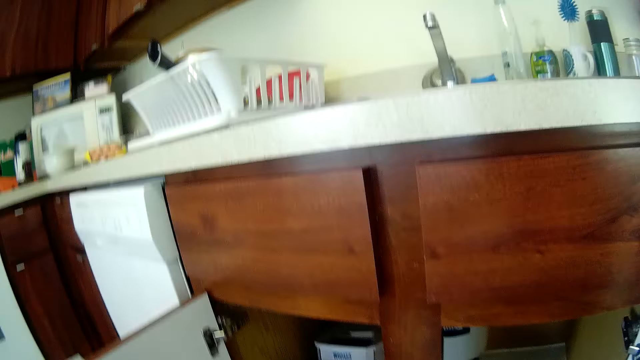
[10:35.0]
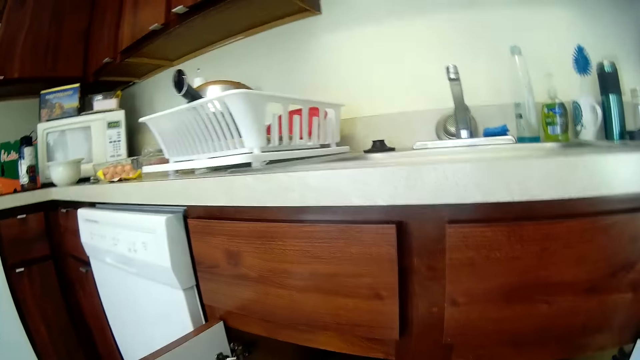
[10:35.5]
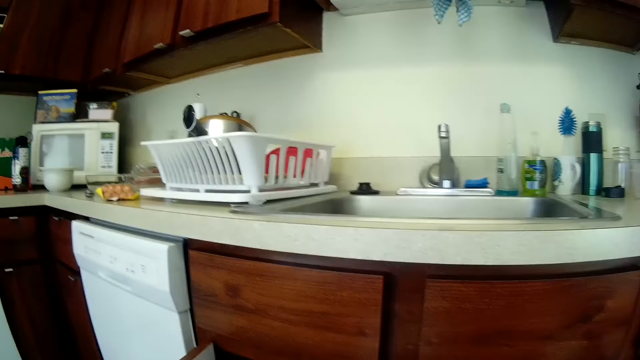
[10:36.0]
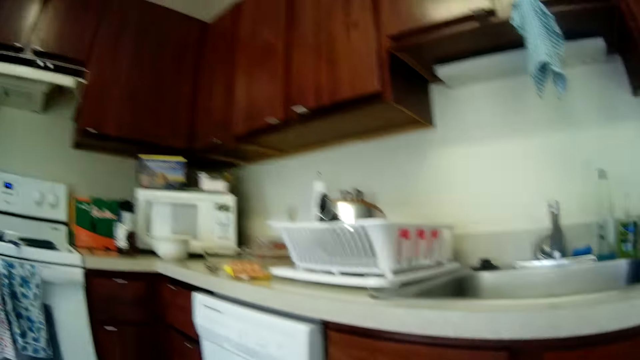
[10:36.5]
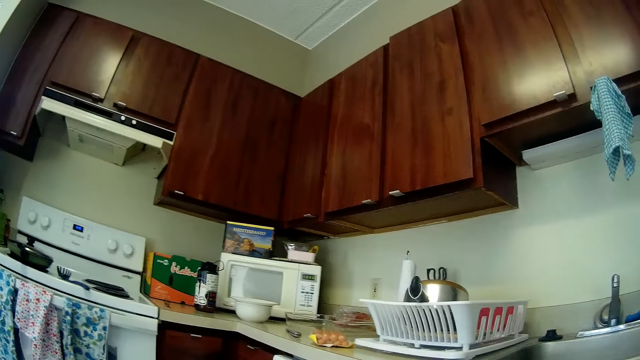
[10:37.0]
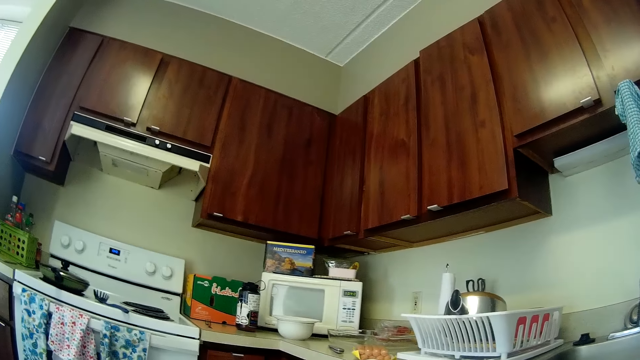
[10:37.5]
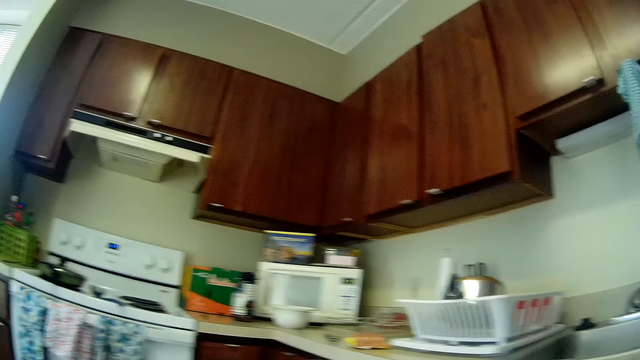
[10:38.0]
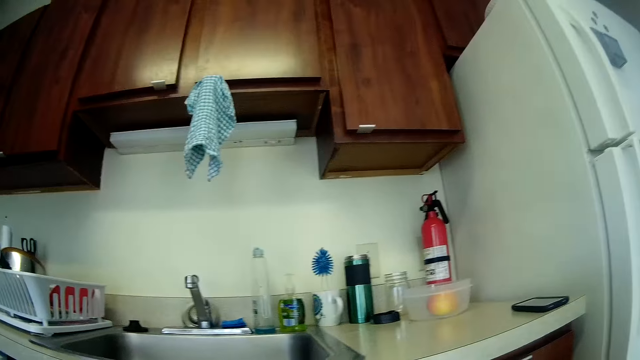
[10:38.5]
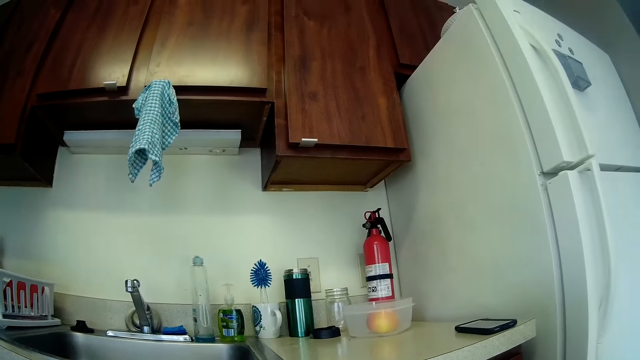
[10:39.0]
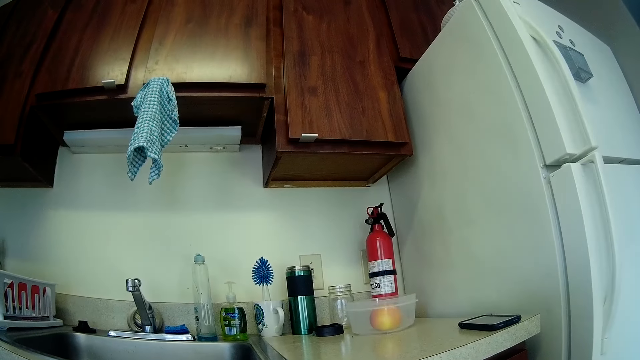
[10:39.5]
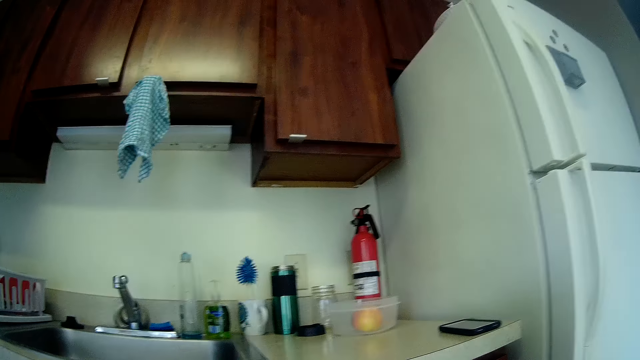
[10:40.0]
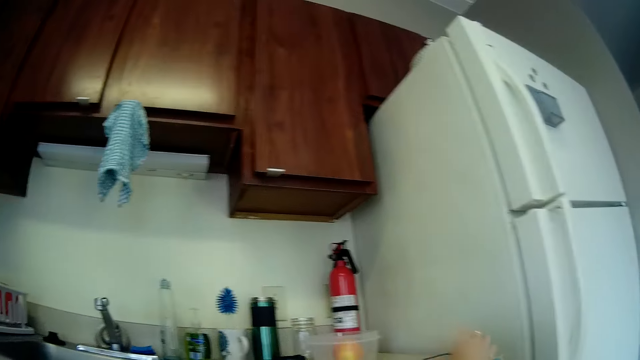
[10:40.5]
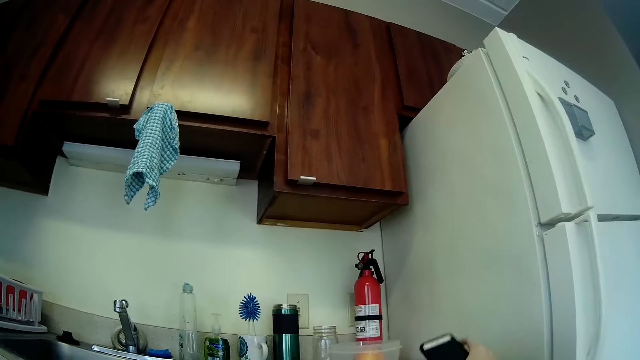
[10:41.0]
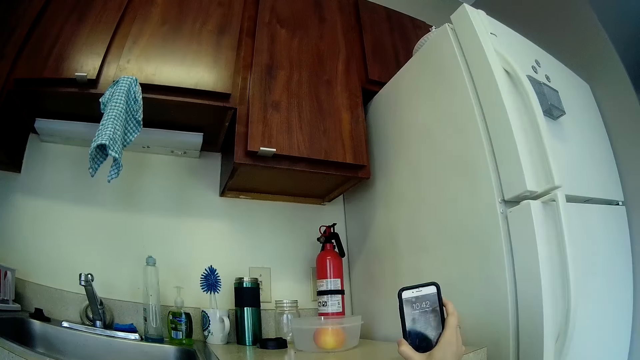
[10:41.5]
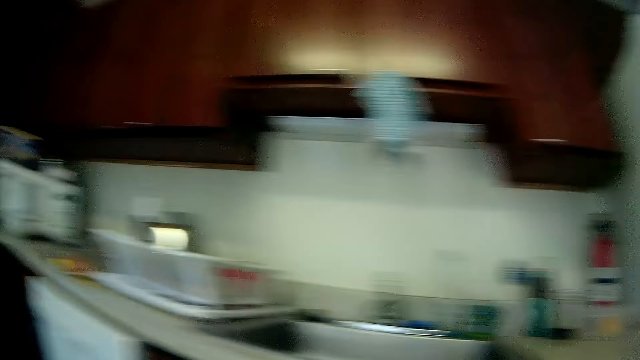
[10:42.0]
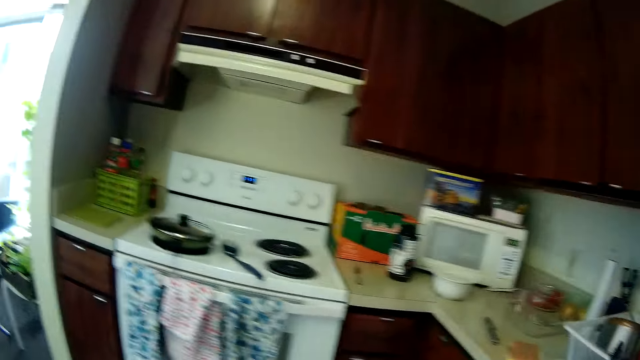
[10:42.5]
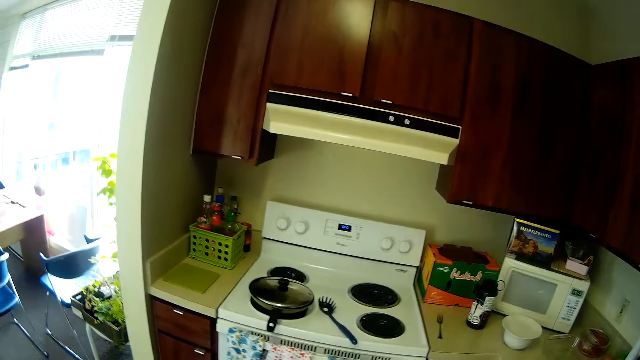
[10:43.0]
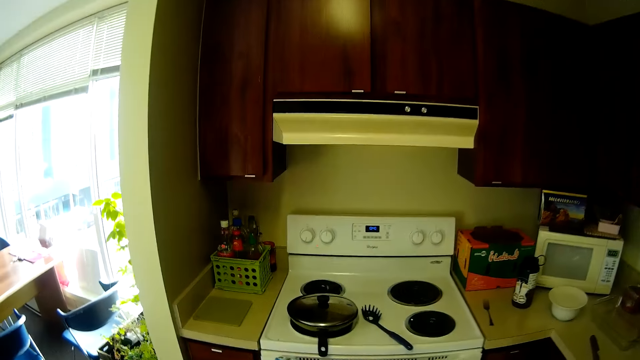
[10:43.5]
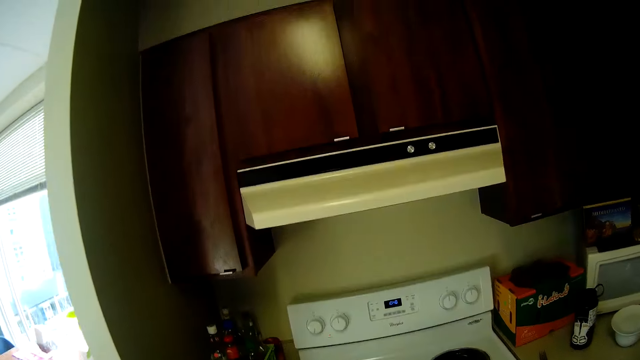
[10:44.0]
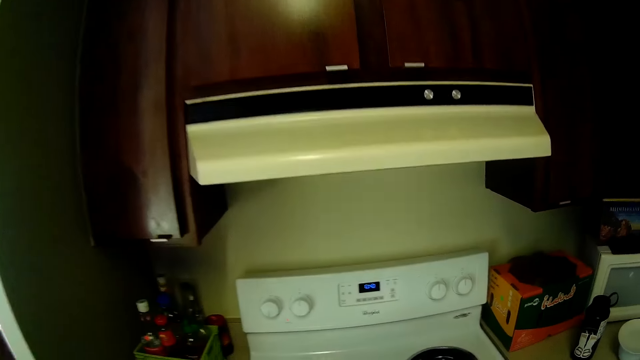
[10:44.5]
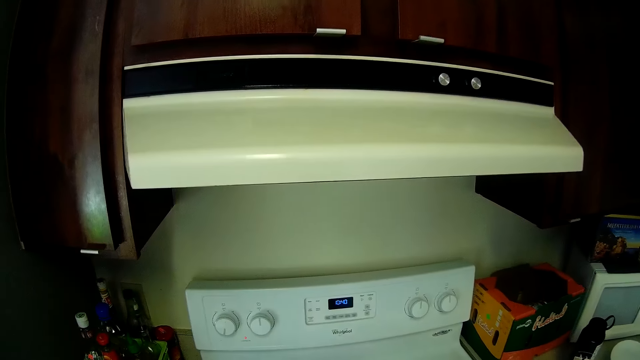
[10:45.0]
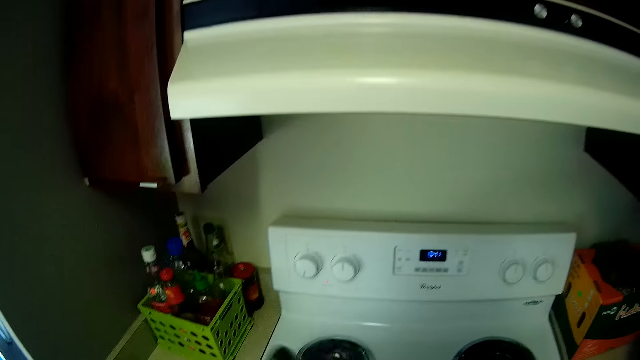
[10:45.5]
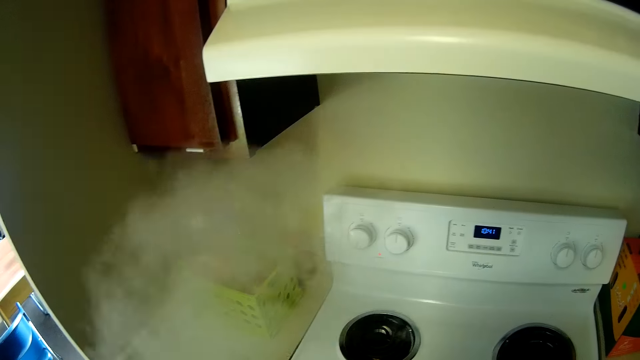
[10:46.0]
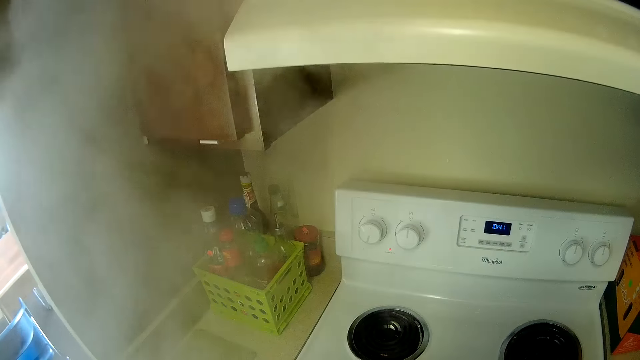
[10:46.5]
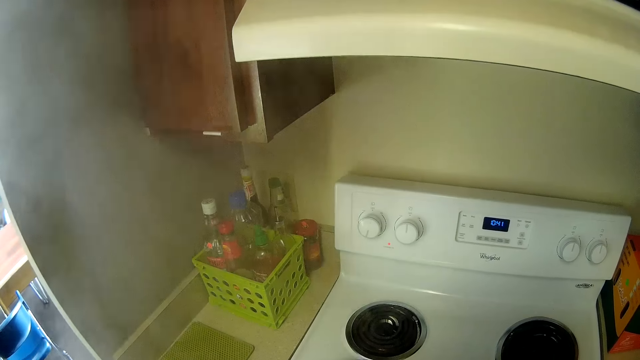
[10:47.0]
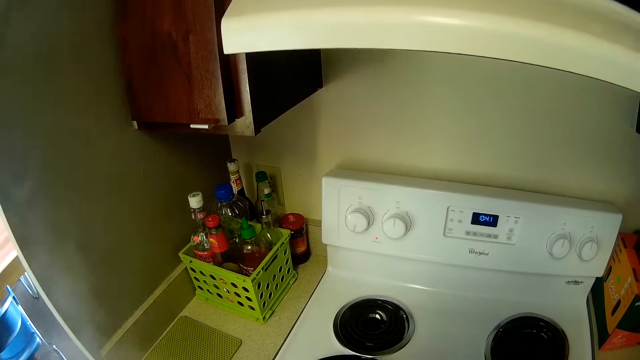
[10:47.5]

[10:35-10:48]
The camera wearer looks around the kitchen. They pick up a phone from the kitchen worktop. They move towards the cooker in the kitchen. They look around the kitchen. They pick up a lid from the pan. They open the pot on the cooker.

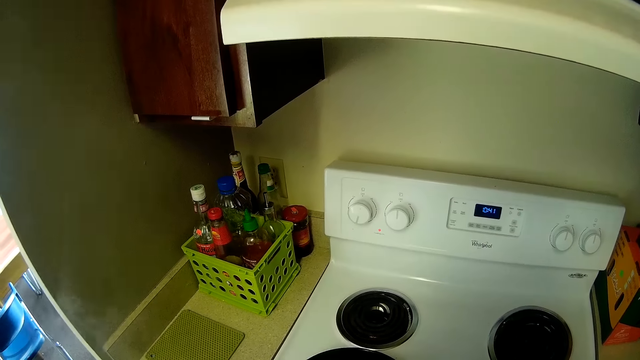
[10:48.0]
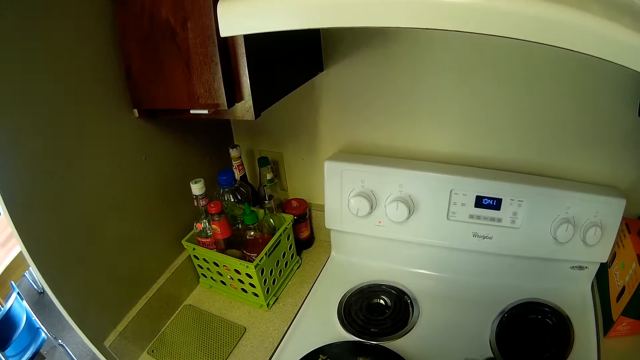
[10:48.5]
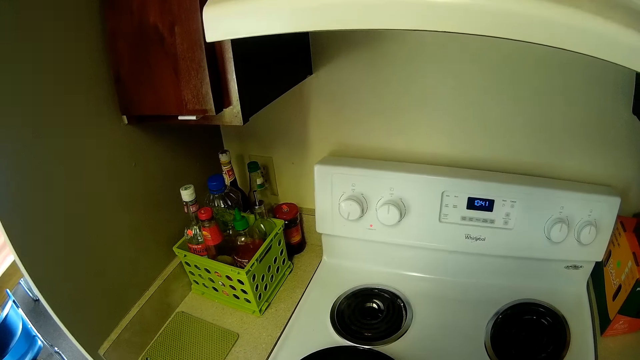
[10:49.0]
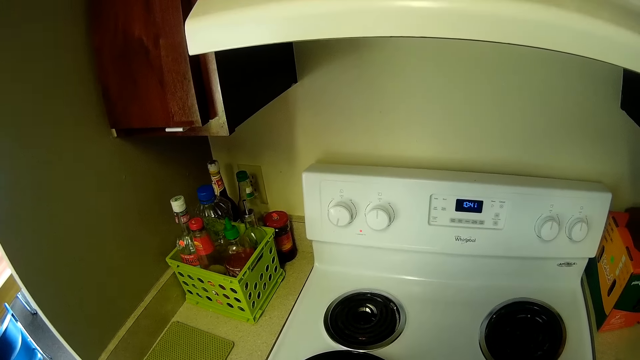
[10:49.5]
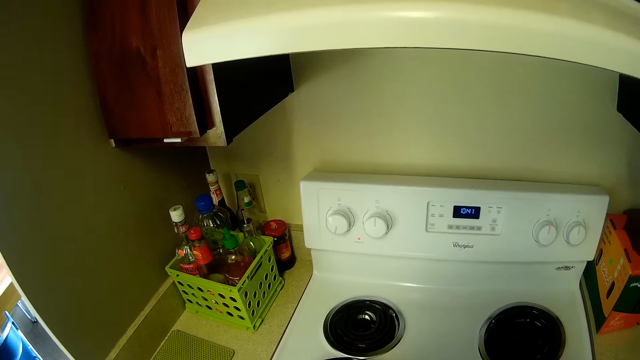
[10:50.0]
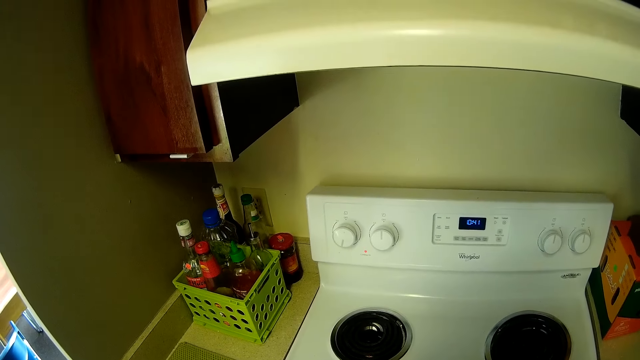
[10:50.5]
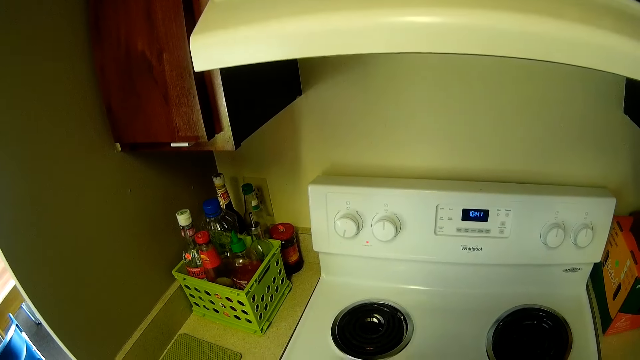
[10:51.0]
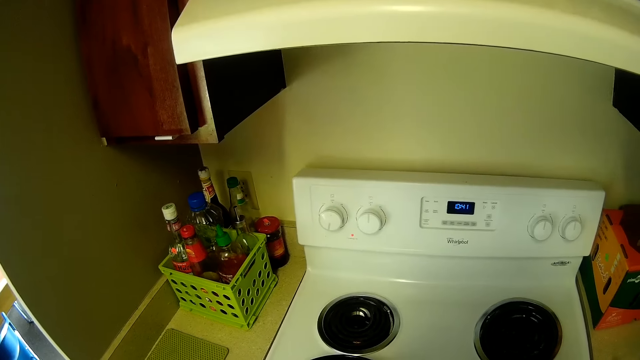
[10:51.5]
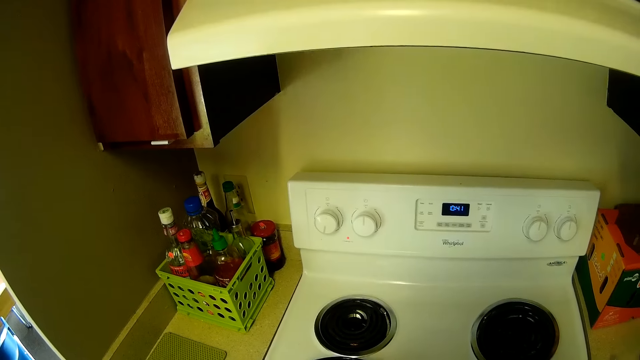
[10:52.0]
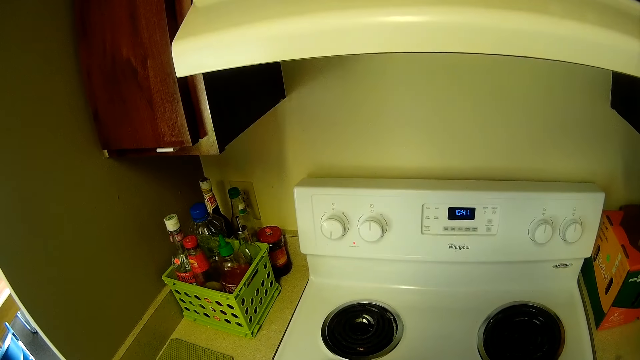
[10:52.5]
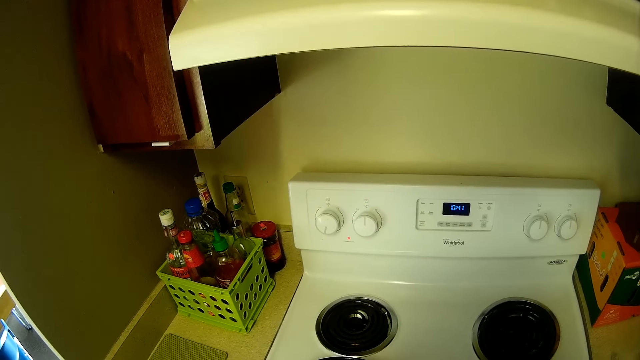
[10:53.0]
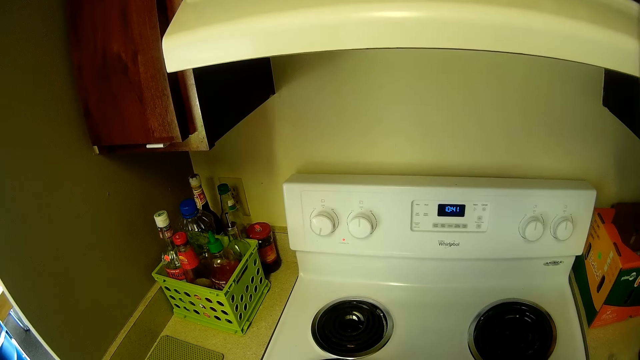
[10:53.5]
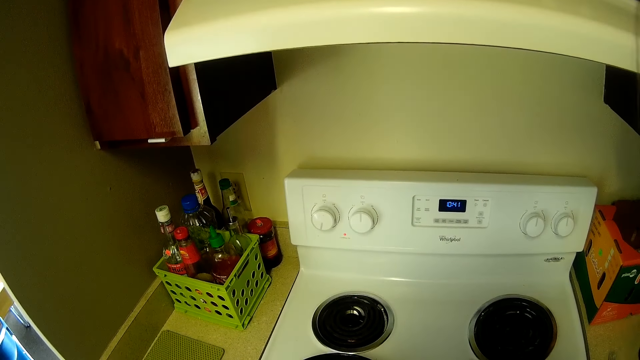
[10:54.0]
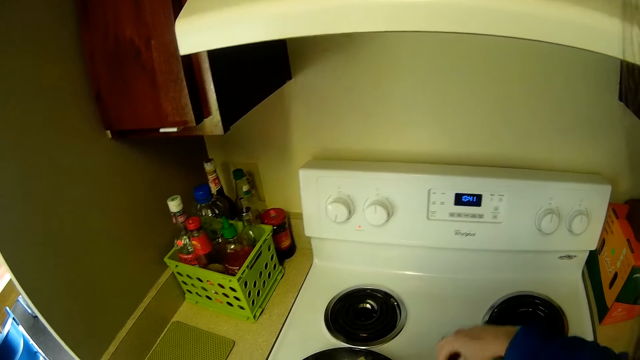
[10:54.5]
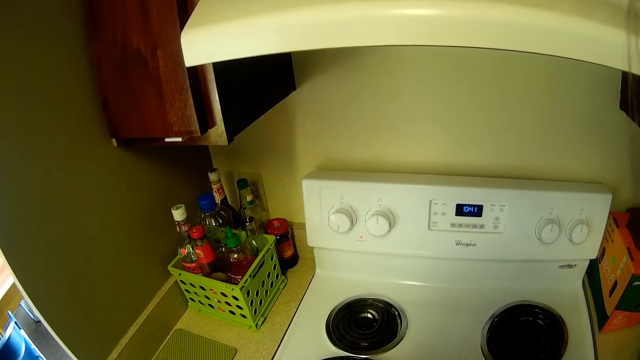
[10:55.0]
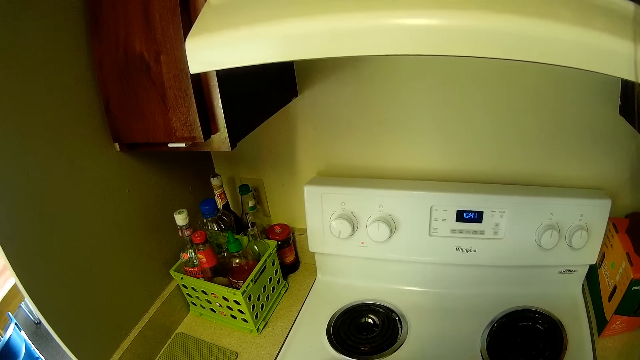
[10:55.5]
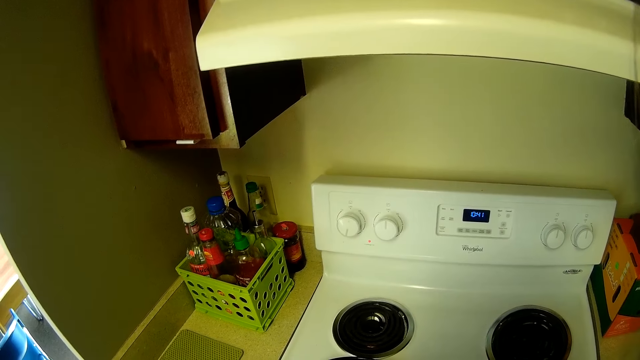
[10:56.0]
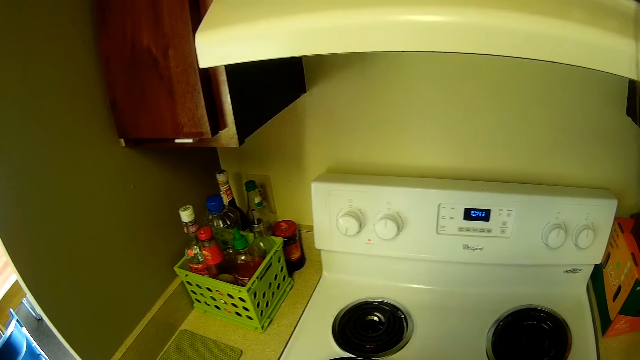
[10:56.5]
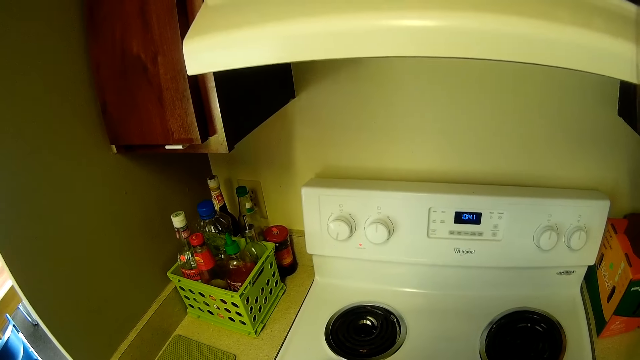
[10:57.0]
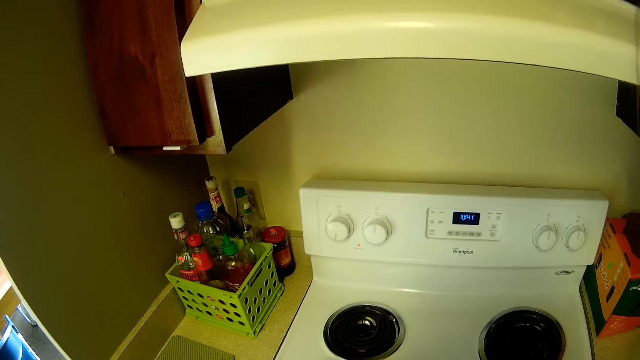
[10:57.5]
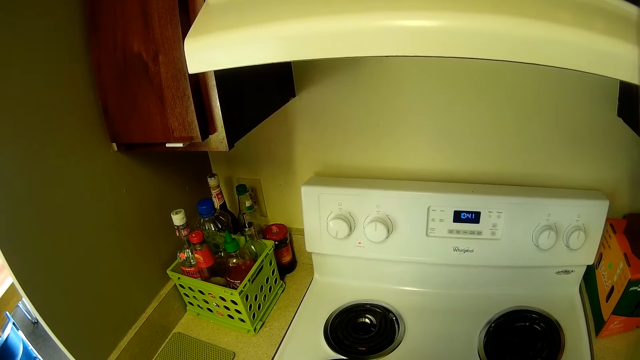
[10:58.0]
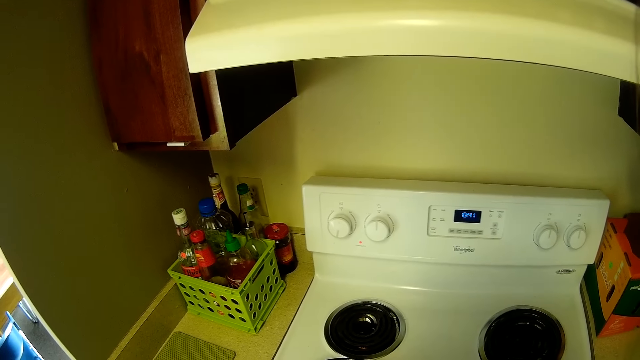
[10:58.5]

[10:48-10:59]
The camera wearer stirs the food in the pot with the spoon.
